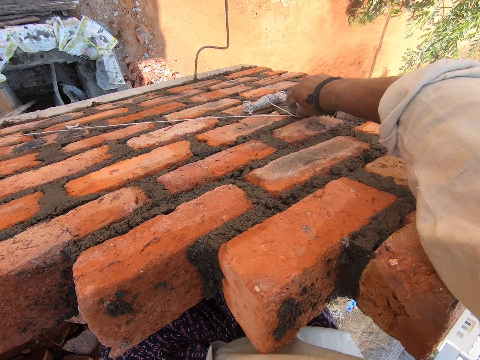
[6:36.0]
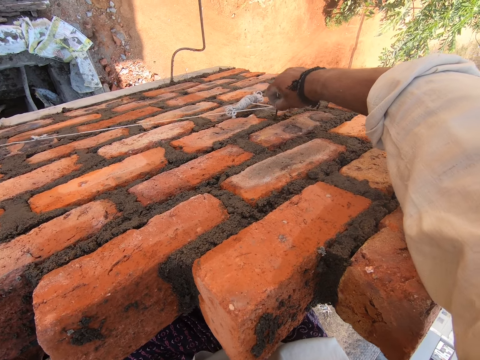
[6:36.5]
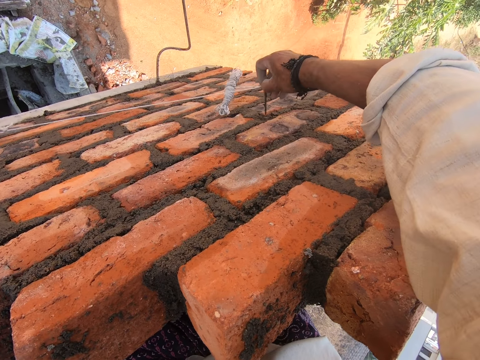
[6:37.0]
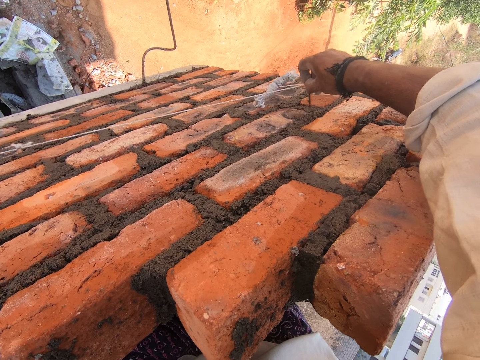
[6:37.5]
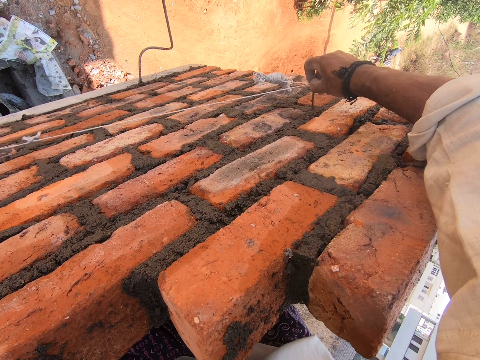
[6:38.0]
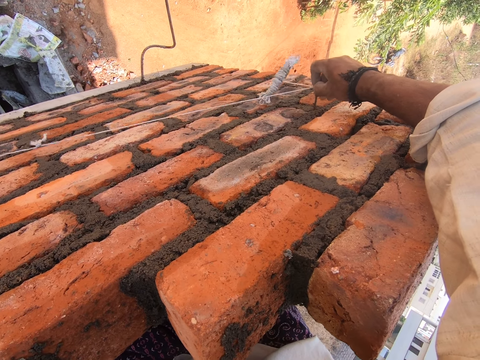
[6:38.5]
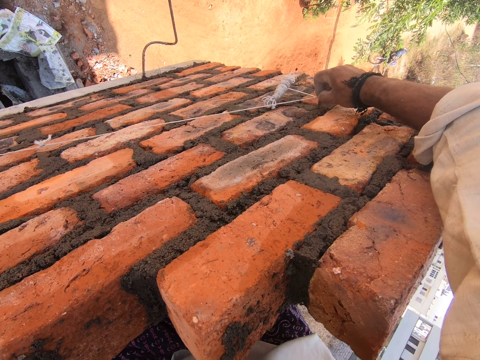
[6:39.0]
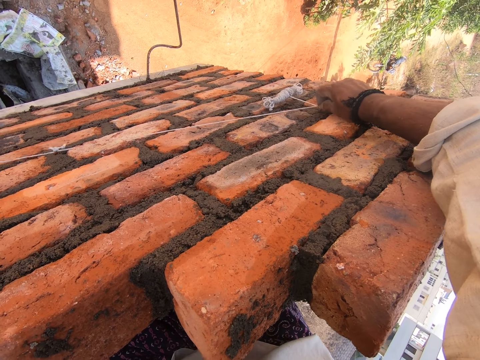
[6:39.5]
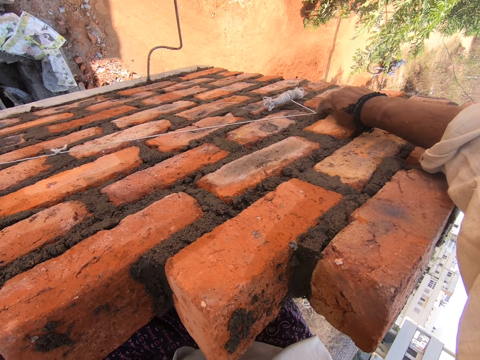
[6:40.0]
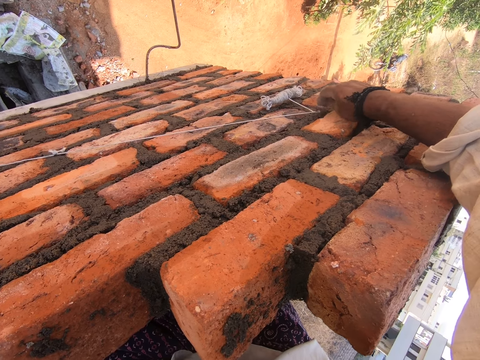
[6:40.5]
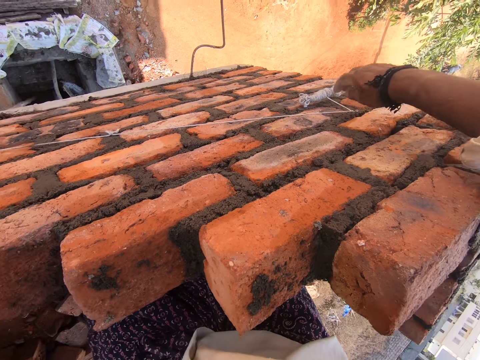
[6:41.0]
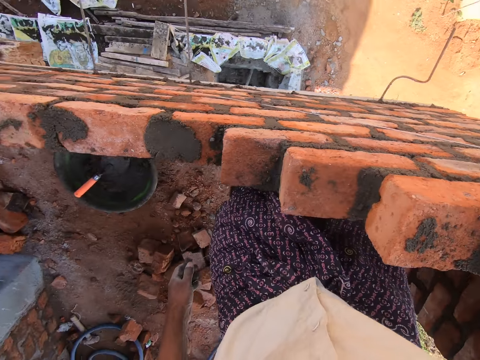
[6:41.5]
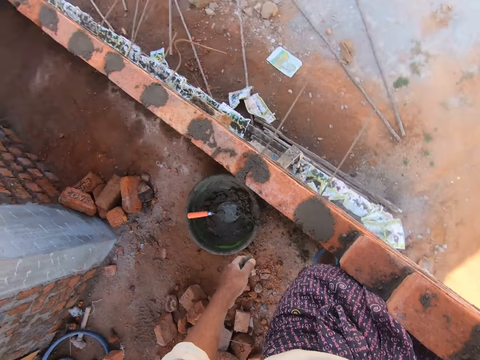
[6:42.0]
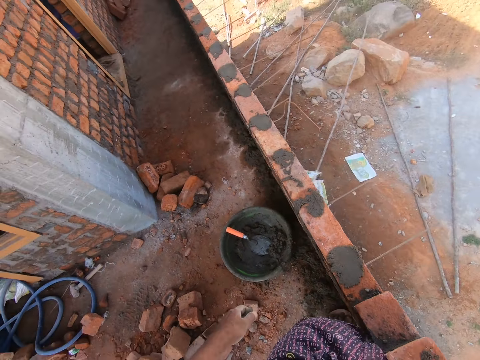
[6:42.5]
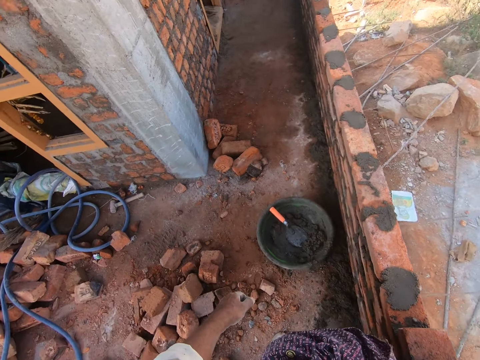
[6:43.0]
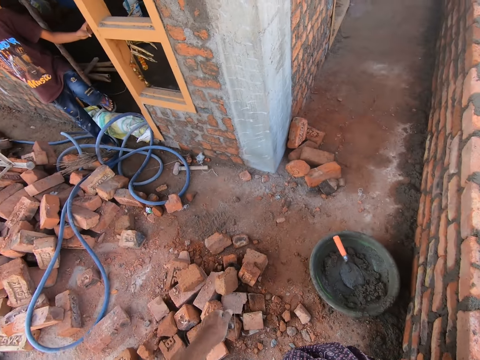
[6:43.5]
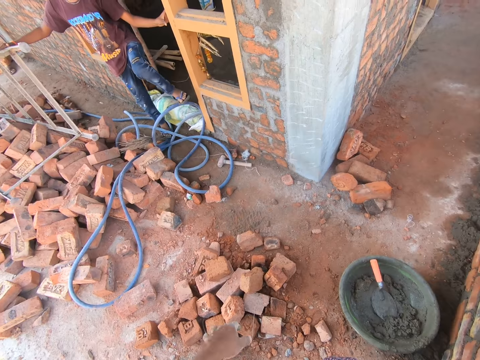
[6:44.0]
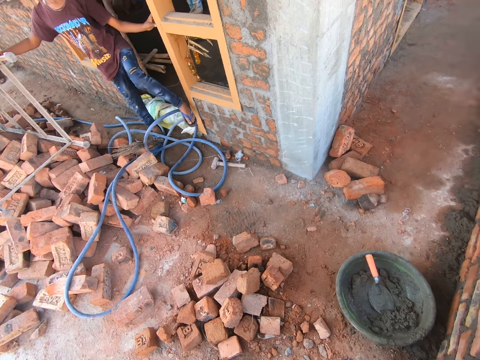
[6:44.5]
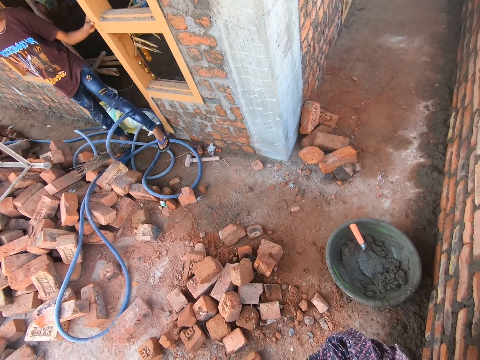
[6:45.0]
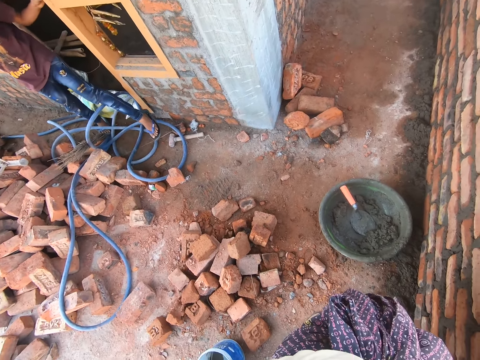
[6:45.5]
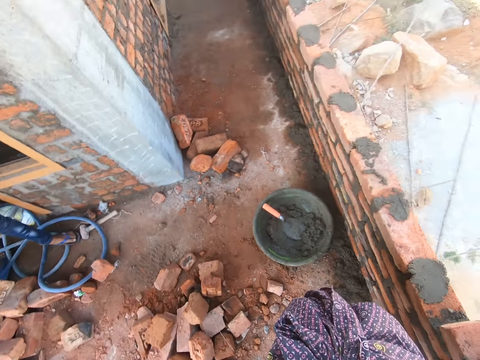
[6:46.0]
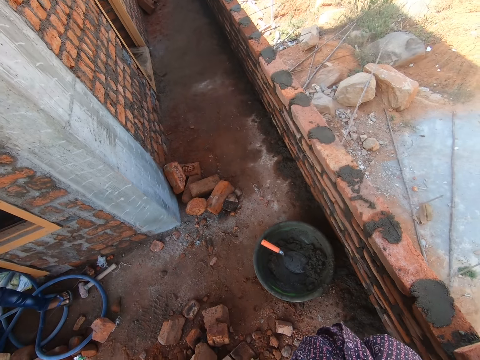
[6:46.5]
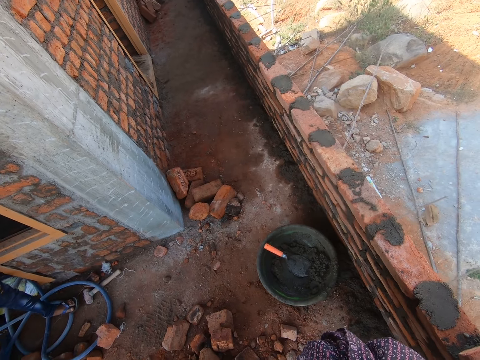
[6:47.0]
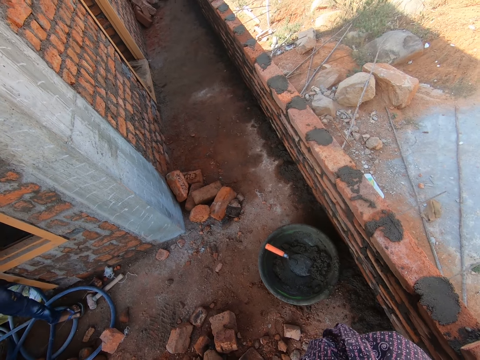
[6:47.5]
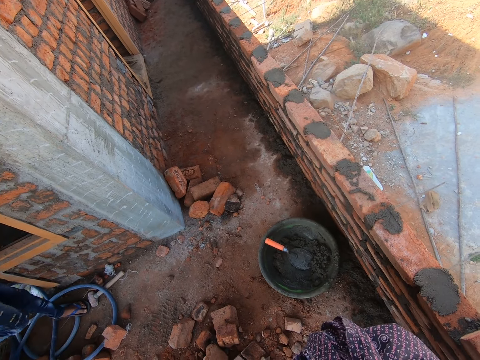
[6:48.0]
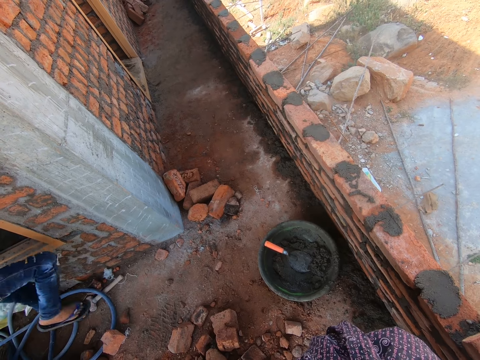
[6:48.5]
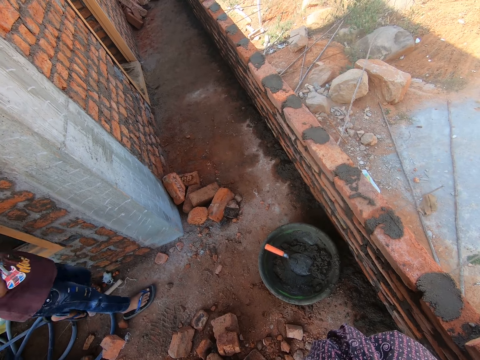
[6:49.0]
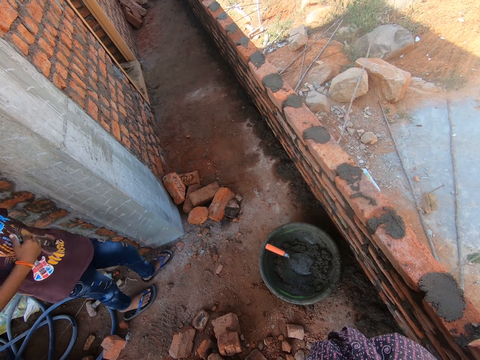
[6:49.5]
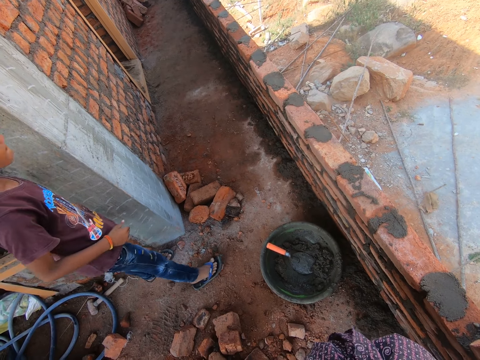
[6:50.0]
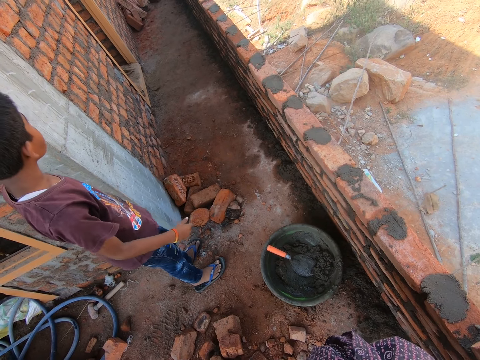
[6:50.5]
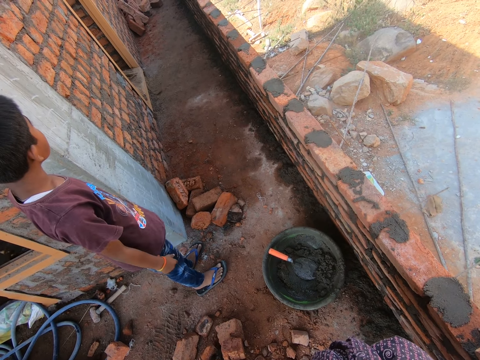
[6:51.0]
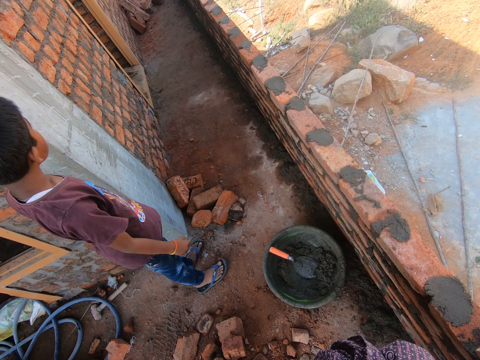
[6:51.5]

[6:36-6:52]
The camera wearer grabs the nail on the brick wall with a right hand. They drive out the nail from the wall with a right hand. They move the nail with a right hand. They insert the nail into the brick wall with a right hand. They look around the bricks on the ground. They stare at a person. They stare around. They stare at the basin on the ground. The person walks around.

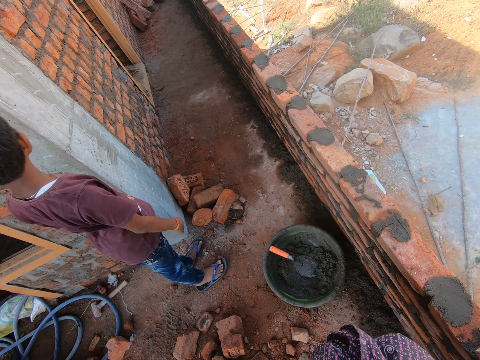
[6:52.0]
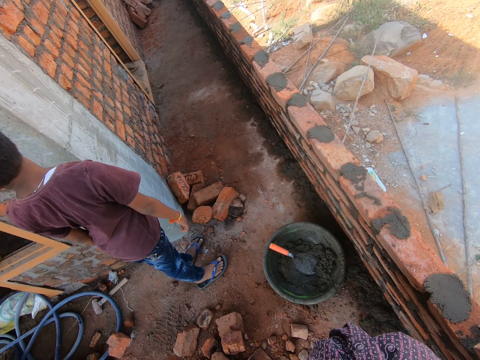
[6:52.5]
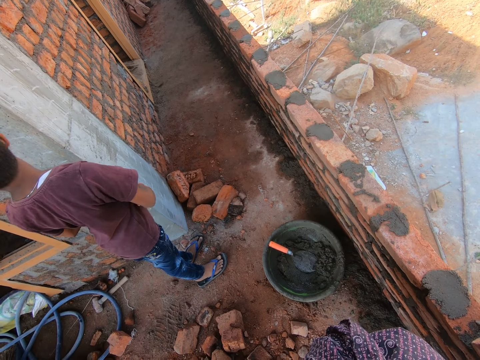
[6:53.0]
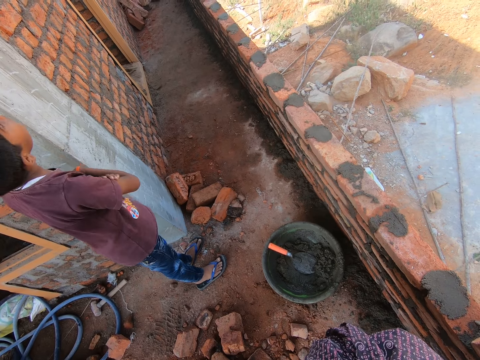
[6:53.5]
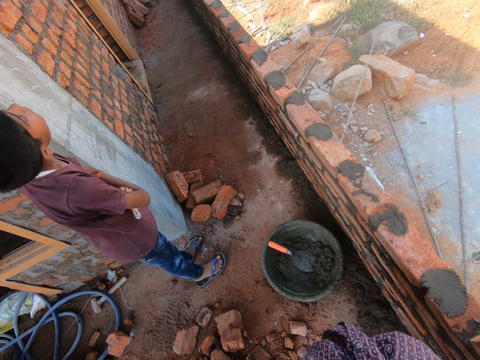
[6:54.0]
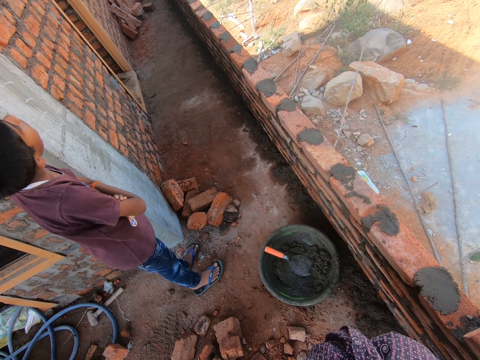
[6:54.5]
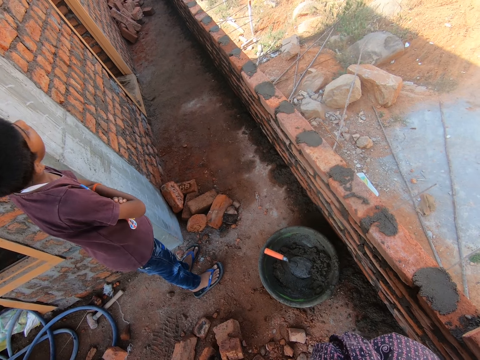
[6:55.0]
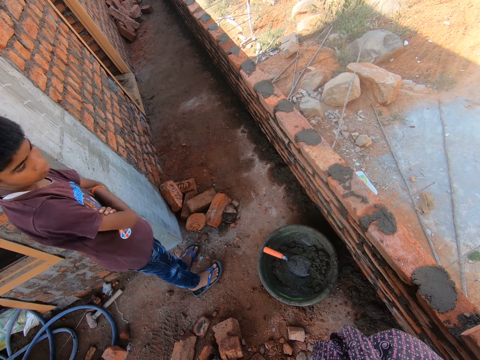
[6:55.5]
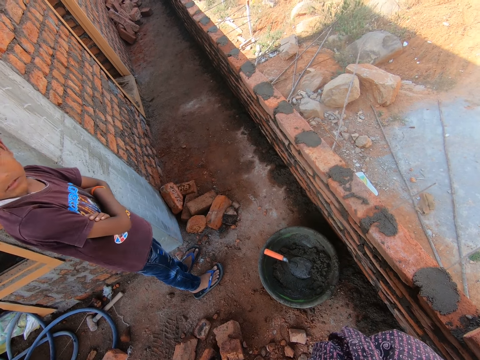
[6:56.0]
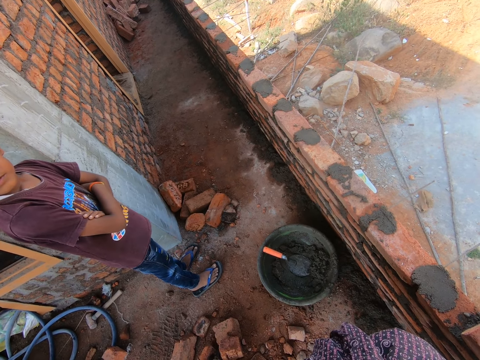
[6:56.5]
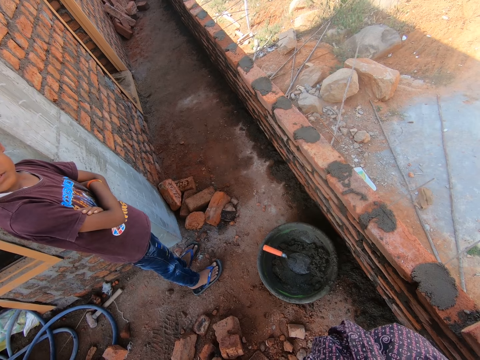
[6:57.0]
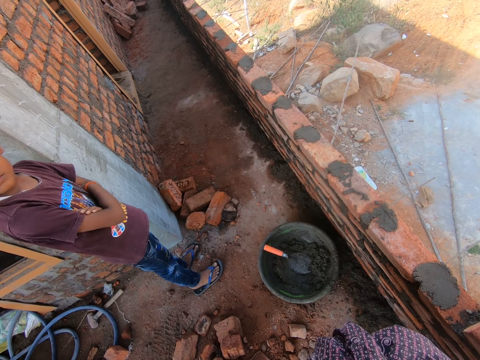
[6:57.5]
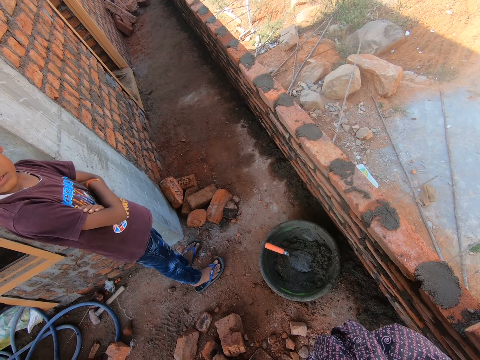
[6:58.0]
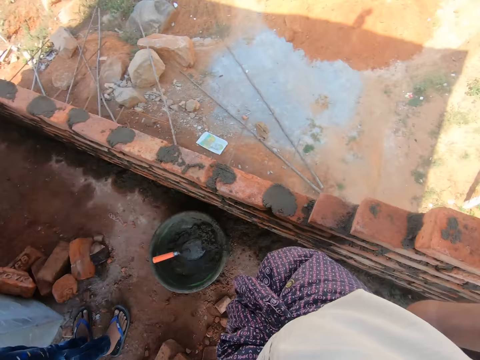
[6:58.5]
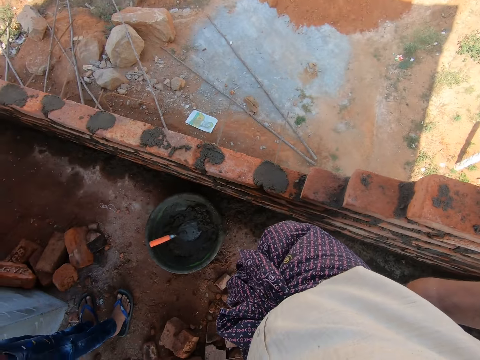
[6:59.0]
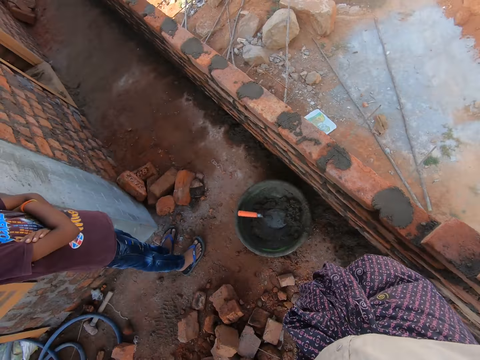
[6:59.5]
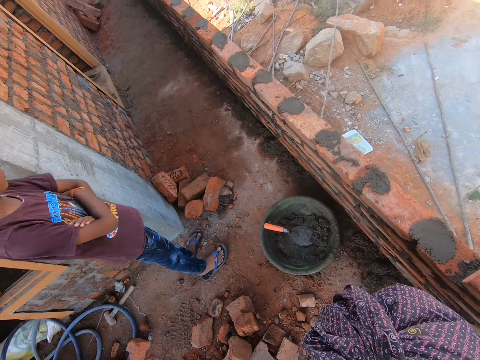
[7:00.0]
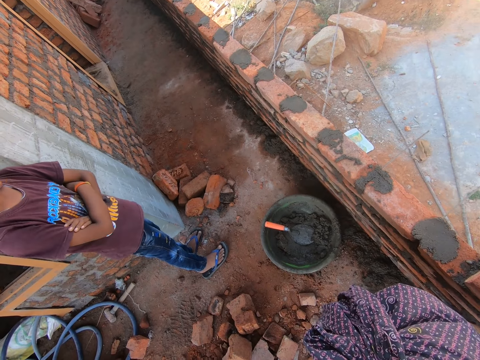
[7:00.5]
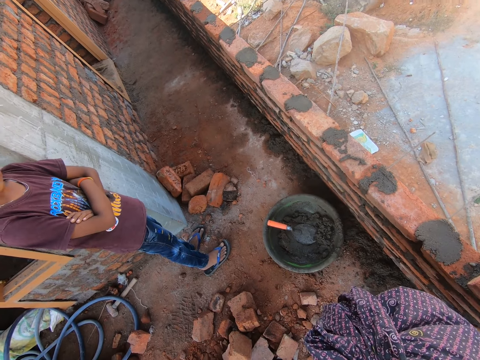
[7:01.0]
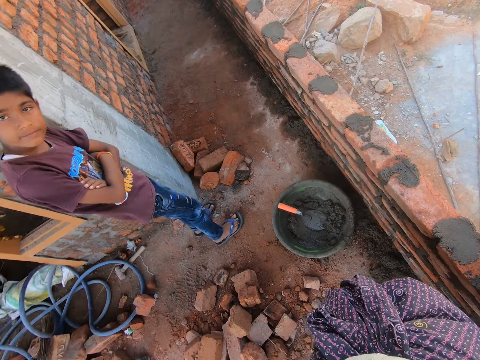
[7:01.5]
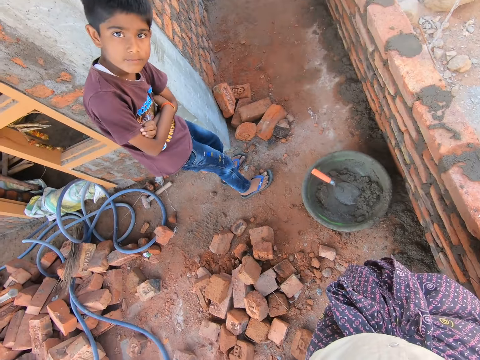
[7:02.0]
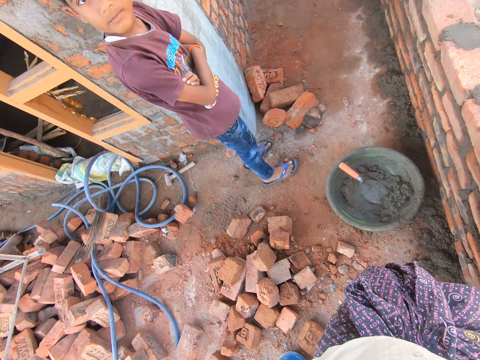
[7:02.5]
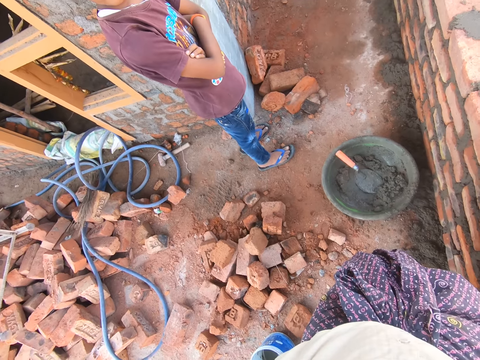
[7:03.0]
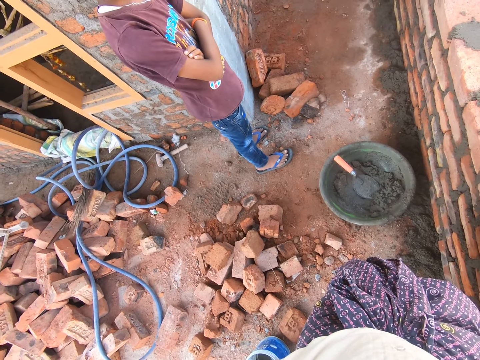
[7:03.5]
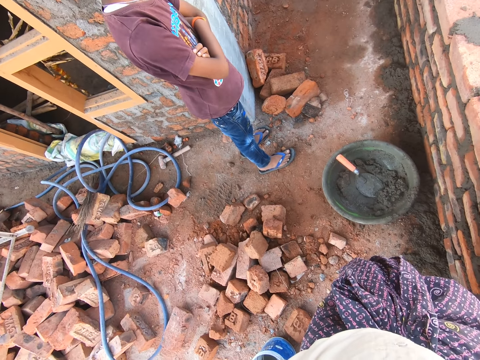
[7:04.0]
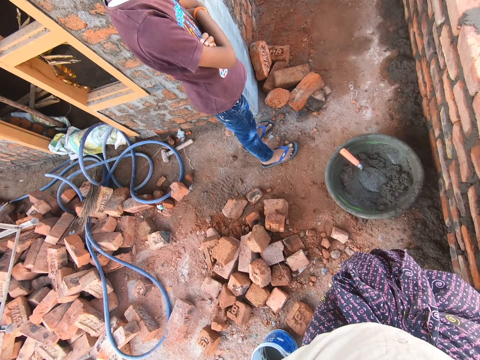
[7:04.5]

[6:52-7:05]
A man looks up. The man looks at the camera wearer. The camera wearer looks at the wall. They stare at the basin on the ground. The man looks at the camera wearer. The camera wearer talks to the man.
